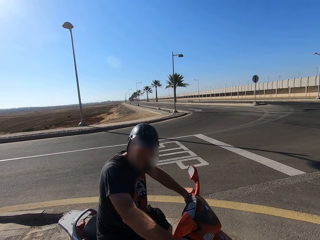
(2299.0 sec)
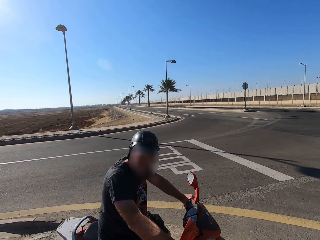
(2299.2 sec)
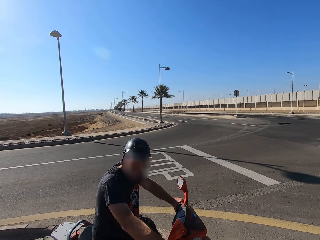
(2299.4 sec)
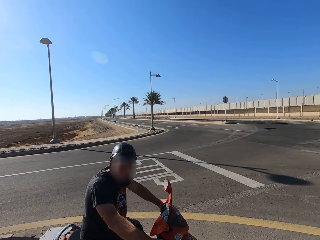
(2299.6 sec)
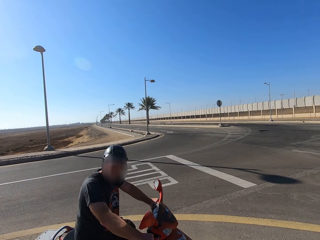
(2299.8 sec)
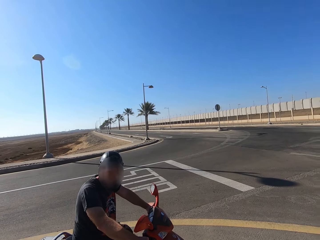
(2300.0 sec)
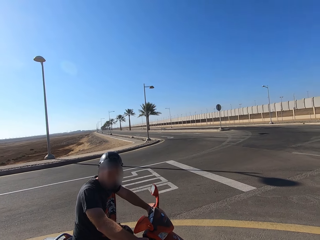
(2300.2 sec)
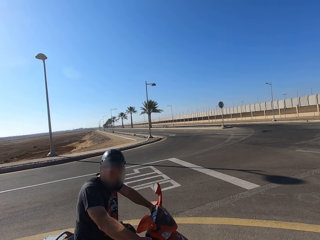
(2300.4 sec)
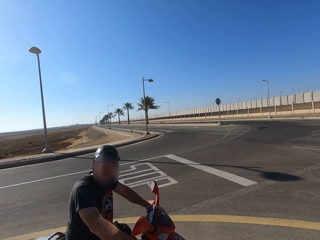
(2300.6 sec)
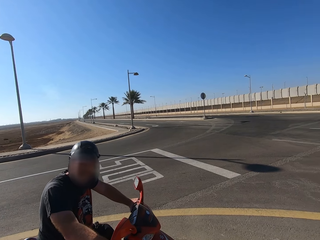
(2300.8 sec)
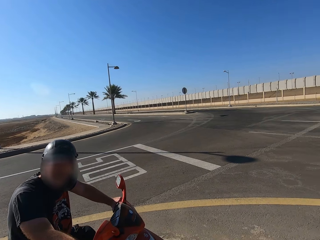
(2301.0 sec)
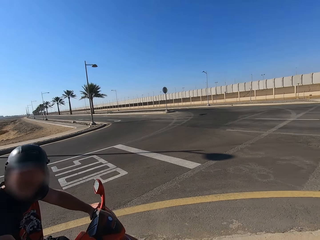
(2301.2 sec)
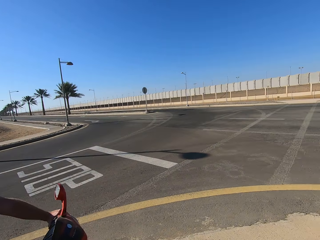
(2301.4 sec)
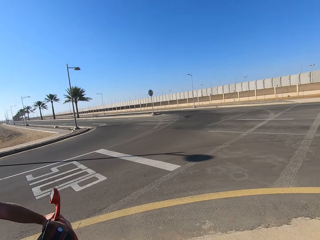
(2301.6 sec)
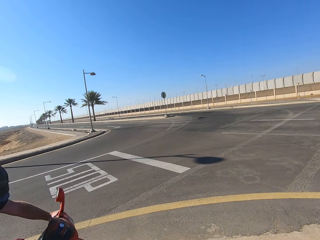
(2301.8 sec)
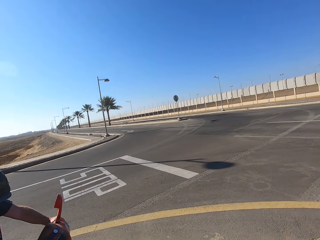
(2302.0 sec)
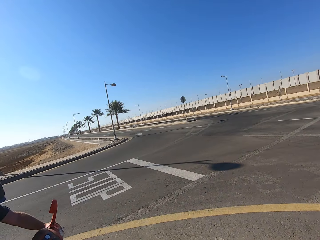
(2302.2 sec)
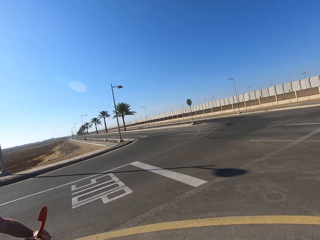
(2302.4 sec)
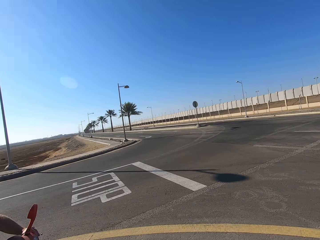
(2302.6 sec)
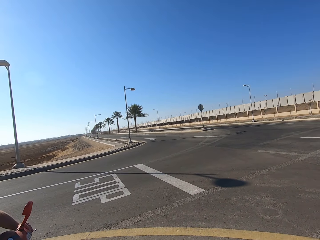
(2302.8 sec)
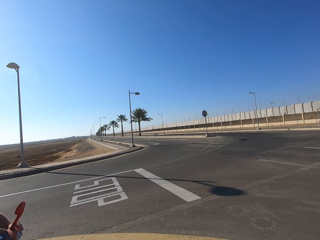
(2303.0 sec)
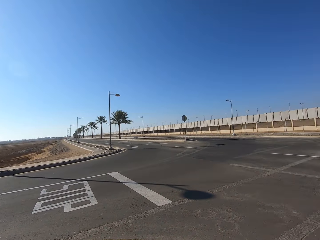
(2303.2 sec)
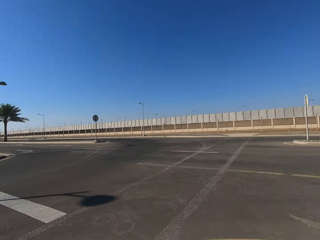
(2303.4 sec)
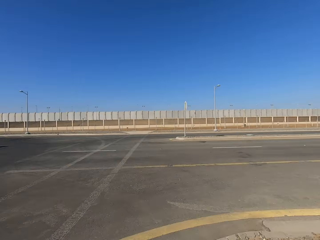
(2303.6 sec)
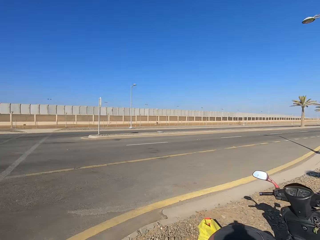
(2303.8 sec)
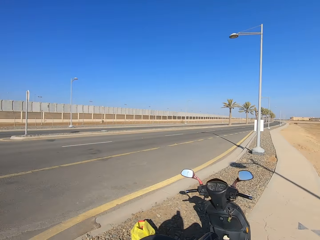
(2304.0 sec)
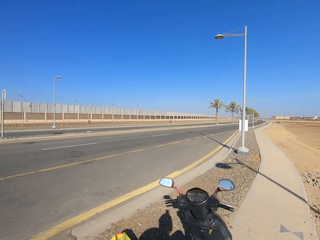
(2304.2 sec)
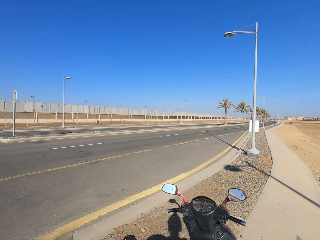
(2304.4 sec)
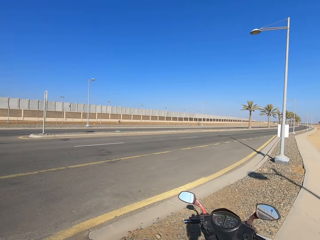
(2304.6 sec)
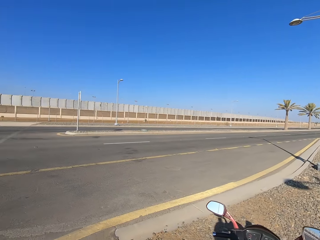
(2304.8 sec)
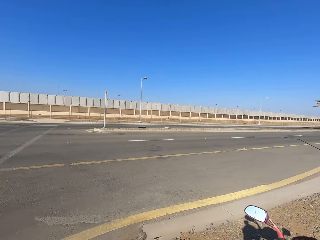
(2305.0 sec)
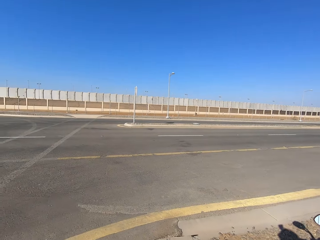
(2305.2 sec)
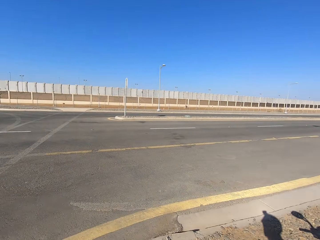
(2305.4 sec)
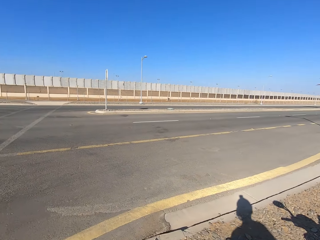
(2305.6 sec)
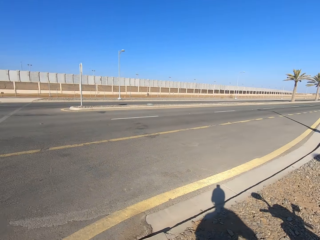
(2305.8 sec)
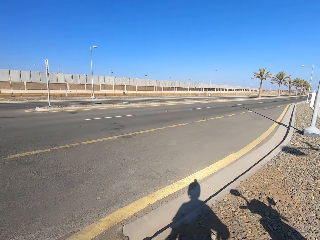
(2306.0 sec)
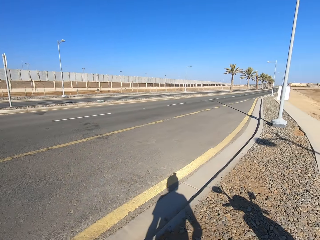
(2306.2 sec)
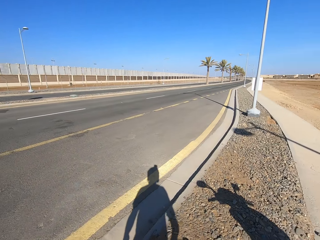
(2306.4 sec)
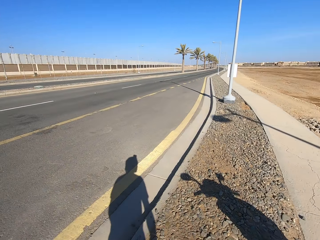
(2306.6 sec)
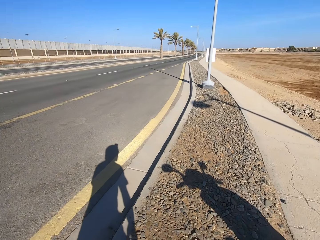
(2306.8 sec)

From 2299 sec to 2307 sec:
The camera wearer looks around.

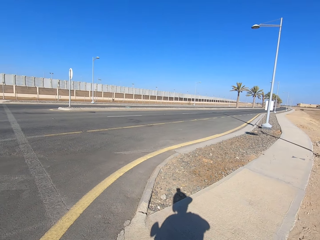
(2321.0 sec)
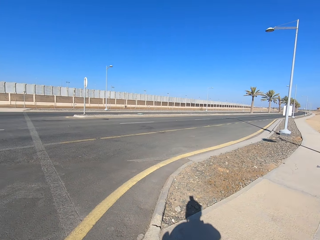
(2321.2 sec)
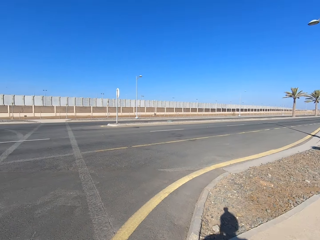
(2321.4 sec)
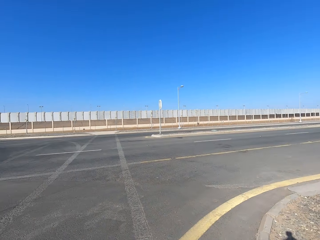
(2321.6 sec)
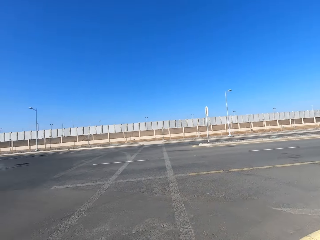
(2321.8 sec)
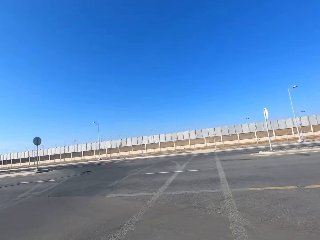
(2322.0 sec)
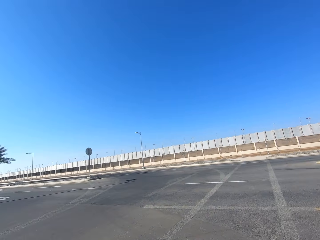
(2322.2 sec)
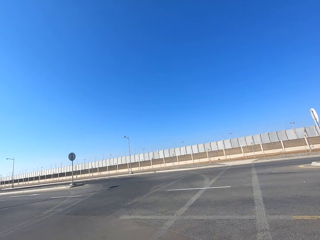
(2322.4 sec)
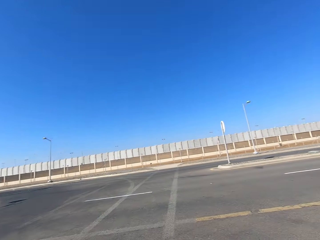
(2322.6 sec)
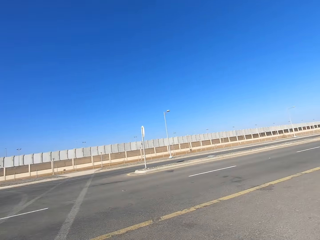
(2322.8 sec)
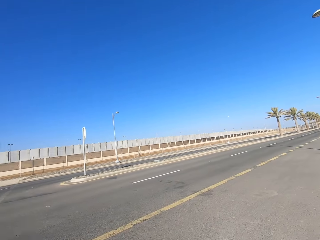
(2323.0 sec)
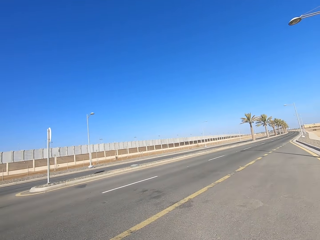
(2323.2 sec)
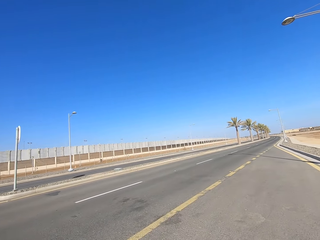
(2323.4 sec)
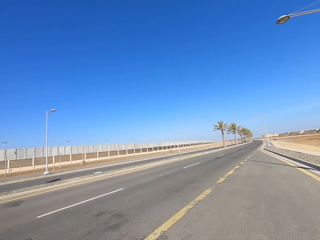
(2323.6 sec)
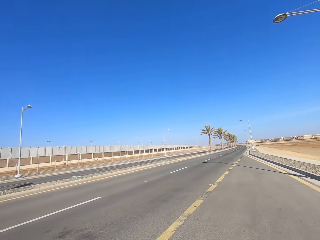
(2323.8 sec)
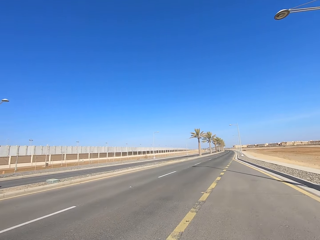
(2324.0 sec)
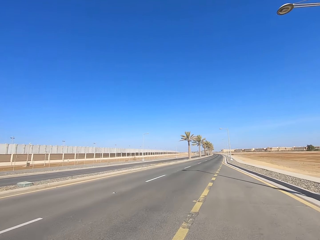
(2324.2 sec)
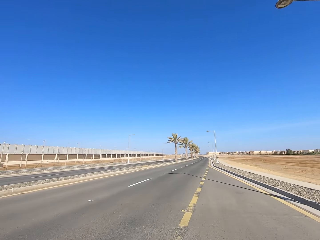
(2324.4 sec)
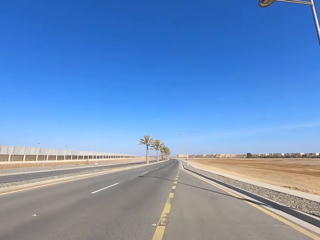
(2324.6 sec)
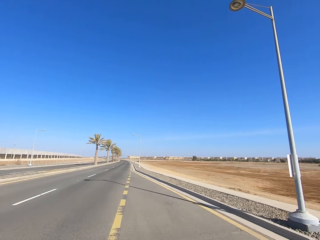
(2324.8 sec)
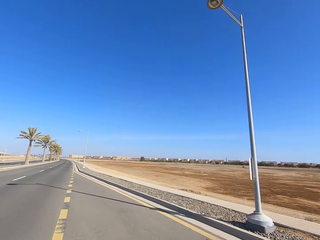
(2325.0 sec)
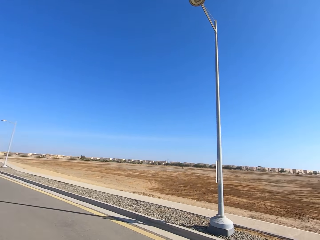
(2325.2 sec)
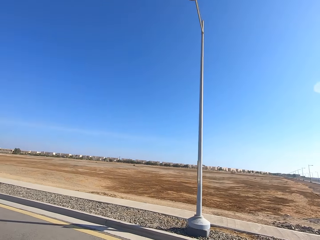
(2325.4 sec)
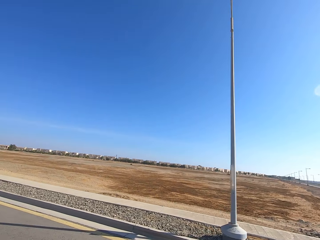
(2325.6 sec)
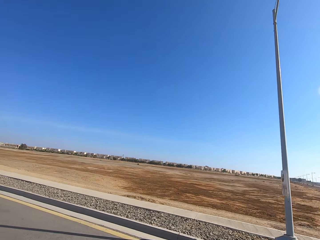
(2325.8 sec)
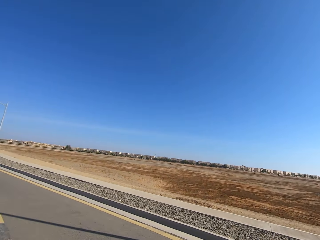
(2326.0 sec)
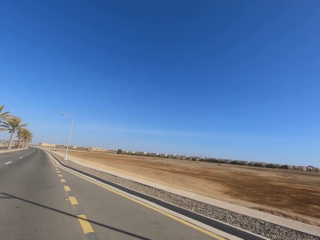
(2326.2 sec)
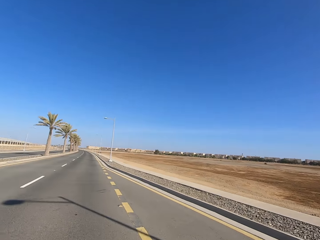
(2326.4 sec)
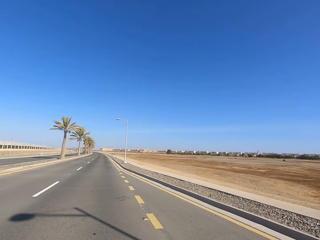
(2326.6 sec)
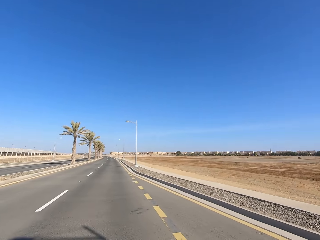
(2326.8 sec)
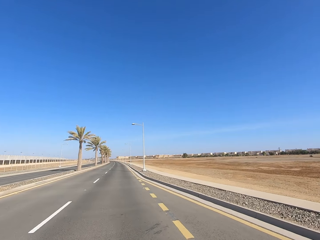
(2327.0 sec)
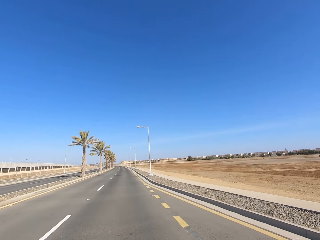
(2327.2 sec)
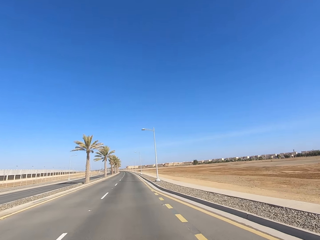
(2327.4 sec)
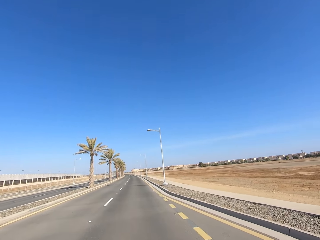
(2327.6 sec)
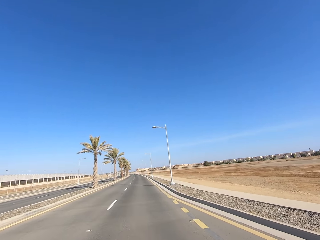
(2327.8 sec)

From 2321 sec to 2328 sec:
The camera wearer rides a motorcycle on the road.

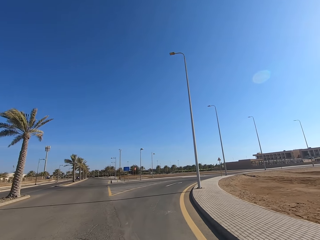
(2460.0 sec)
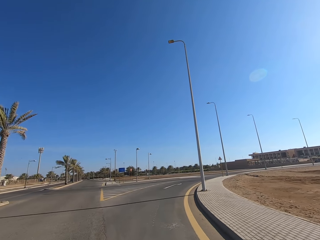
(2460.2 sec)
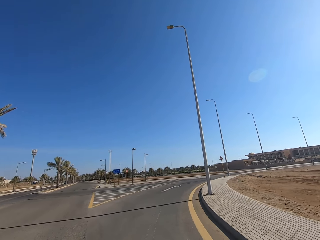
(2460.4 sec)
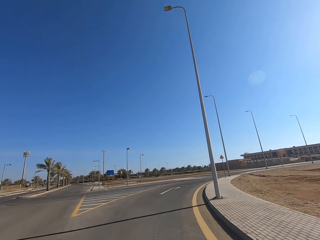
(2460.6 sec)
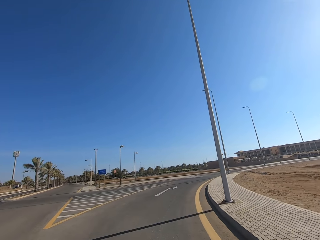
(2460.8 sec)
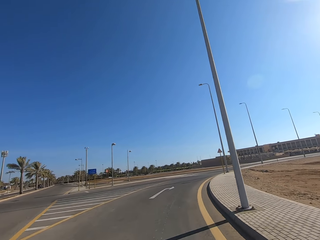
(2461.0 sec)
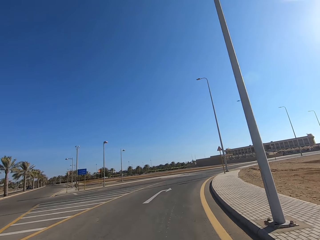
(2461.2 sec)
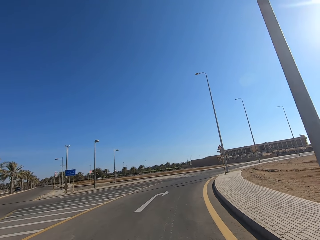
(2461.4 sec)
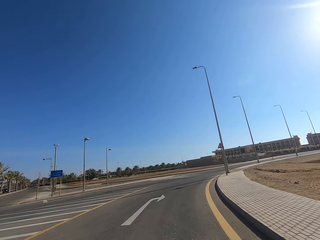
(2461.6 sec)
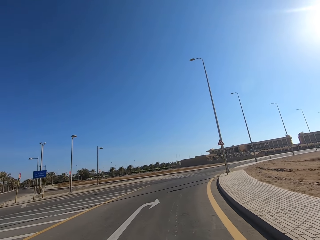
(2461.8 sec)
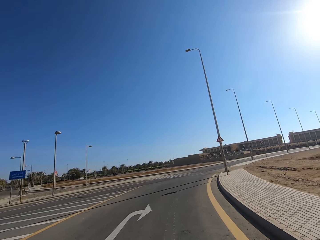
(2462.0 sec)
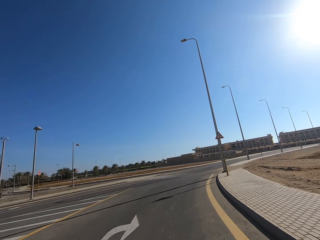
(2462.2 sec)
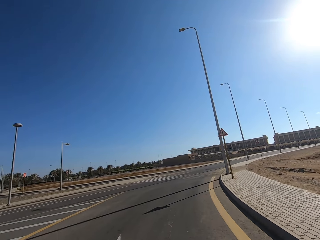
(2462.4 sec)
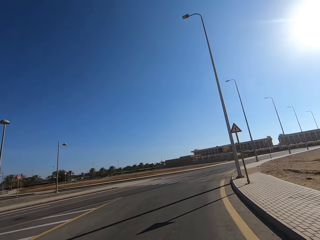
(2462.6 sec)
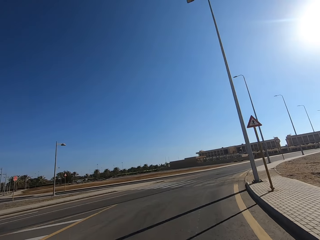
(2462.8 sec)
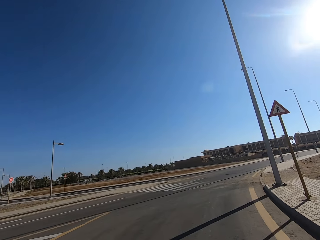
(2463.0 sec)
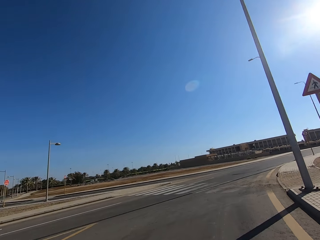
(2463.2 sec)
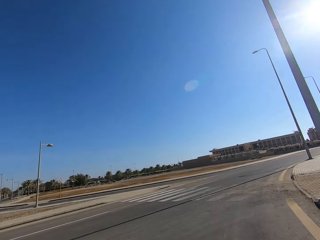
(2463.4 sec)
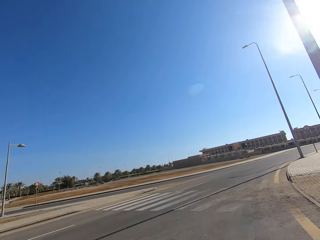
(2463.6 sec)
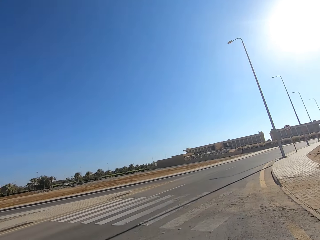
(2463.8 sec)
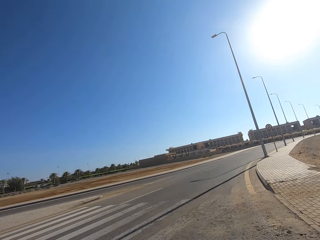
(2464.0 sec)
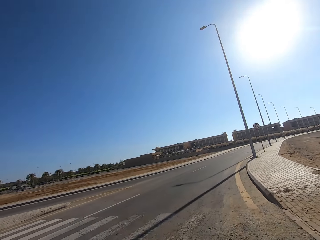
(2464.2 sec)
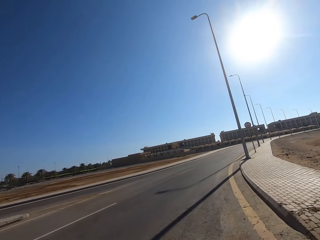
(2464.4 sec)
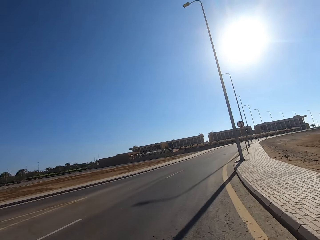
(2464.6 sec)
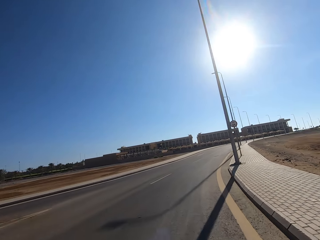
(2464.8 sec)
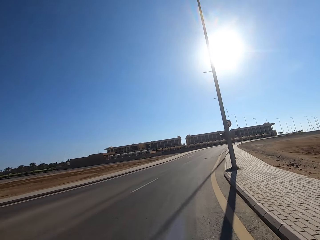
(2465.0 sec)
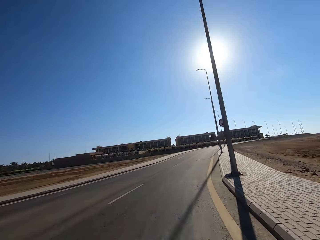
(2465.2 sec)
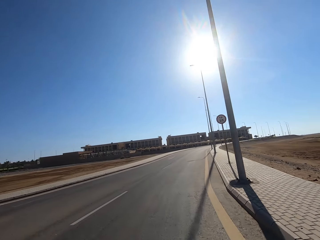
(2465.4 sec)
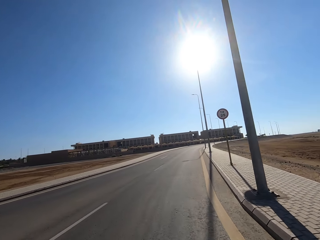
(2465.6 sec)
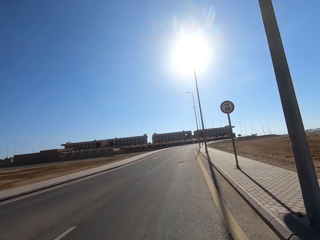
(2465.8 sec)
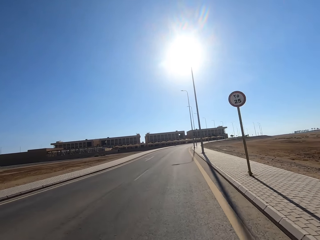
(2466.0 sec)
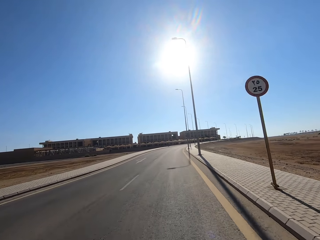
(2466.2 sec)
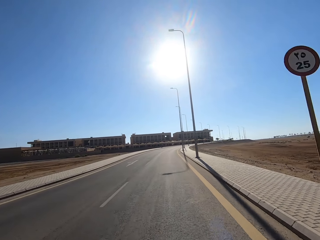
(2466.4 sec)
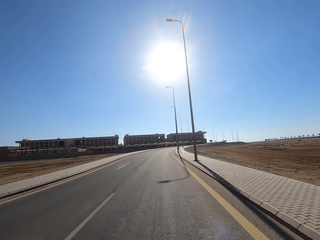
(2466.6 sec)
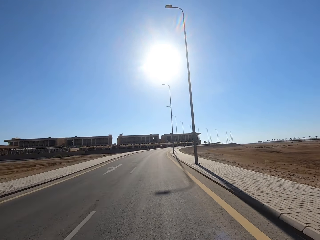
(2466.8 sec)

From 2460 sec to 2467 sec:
The camera wearer rides the motorcycle to the right.
